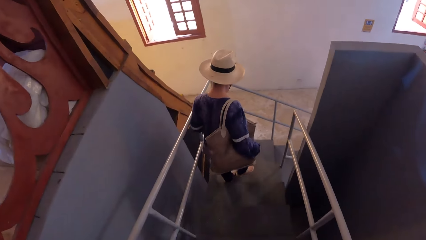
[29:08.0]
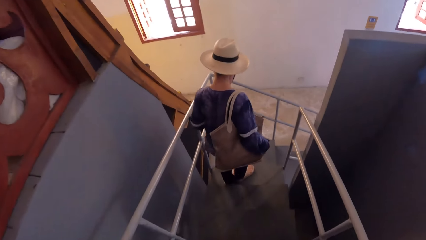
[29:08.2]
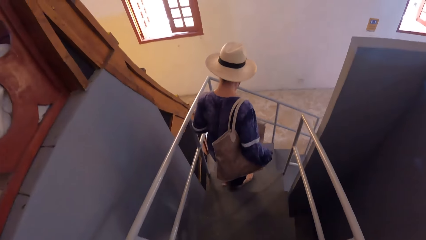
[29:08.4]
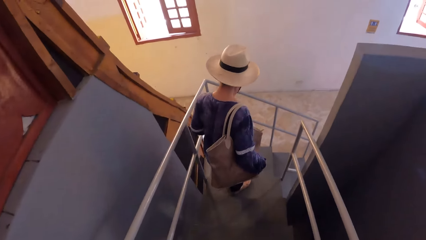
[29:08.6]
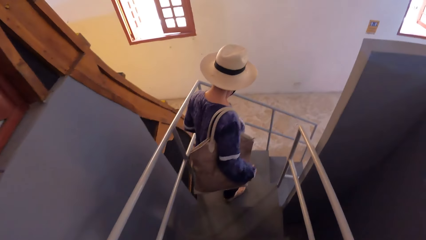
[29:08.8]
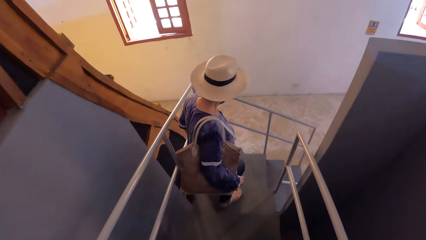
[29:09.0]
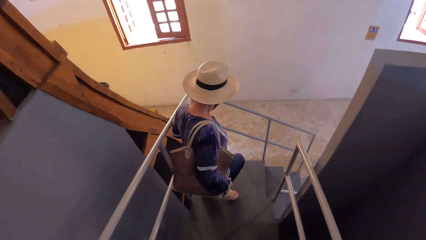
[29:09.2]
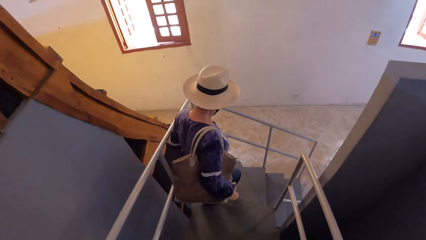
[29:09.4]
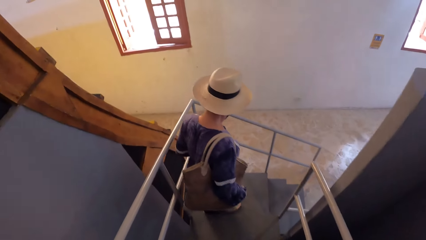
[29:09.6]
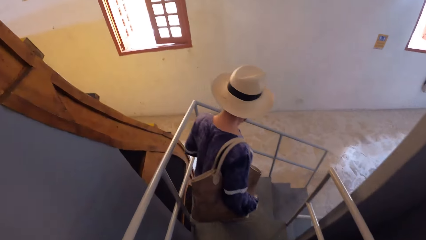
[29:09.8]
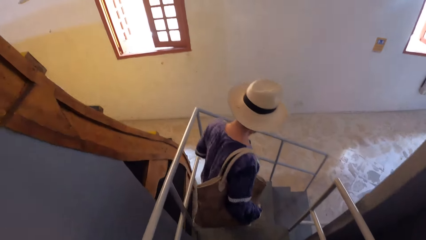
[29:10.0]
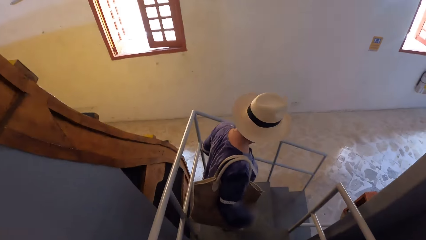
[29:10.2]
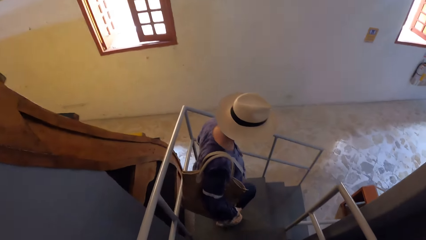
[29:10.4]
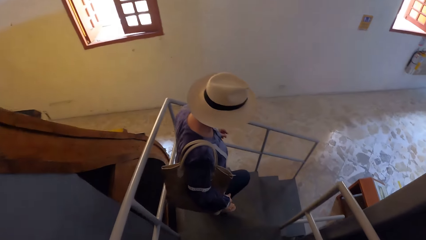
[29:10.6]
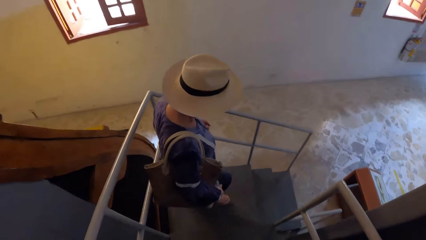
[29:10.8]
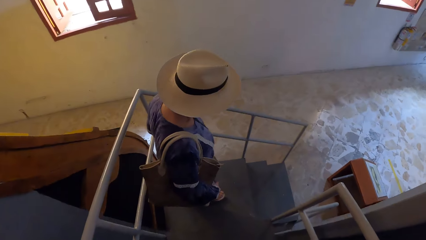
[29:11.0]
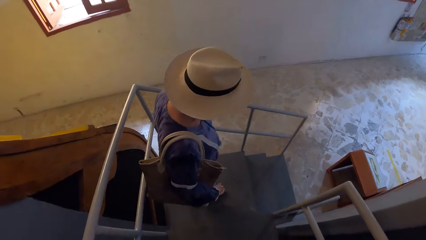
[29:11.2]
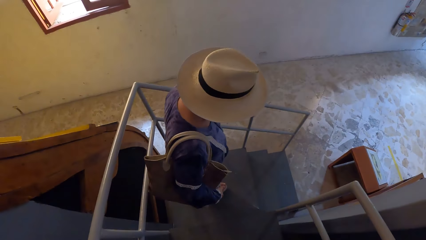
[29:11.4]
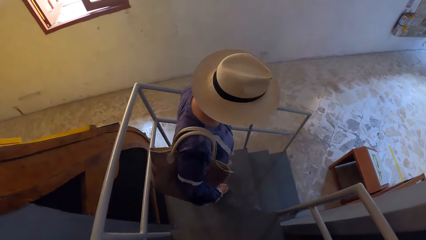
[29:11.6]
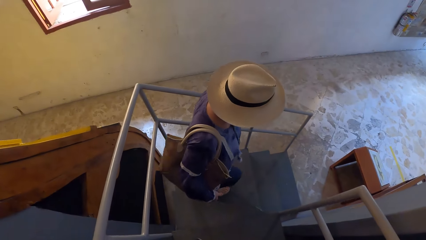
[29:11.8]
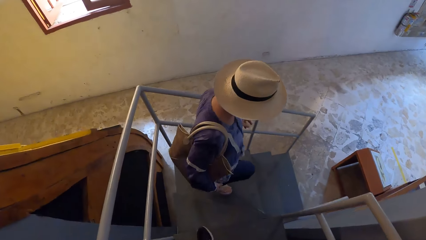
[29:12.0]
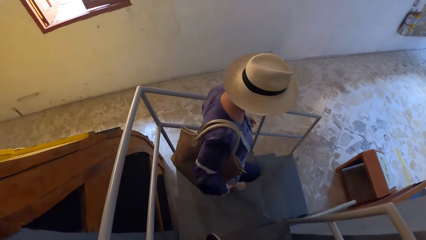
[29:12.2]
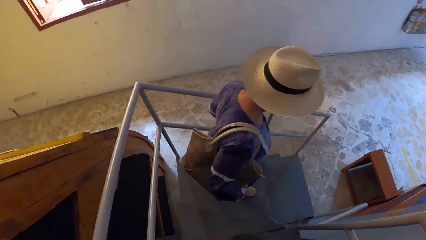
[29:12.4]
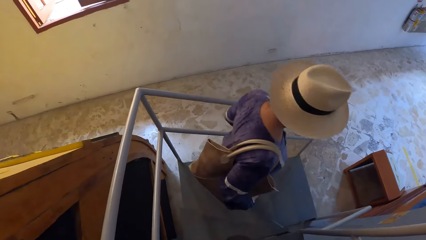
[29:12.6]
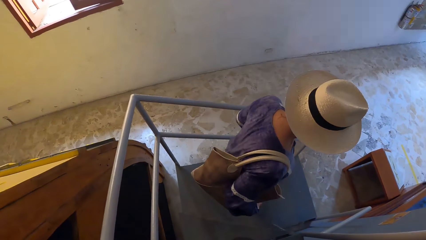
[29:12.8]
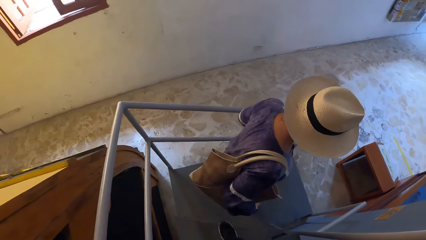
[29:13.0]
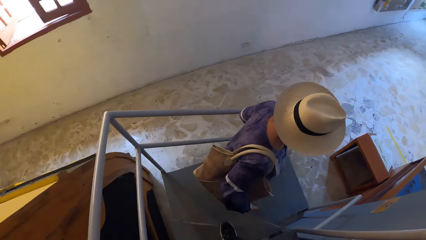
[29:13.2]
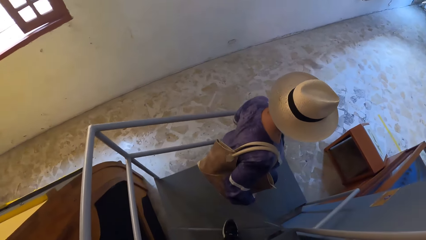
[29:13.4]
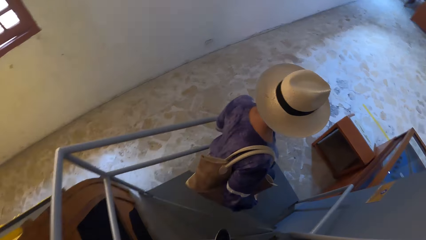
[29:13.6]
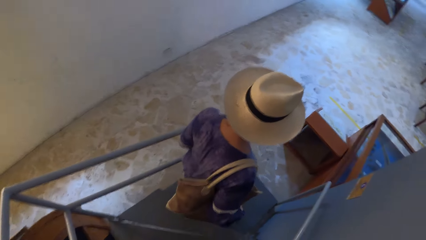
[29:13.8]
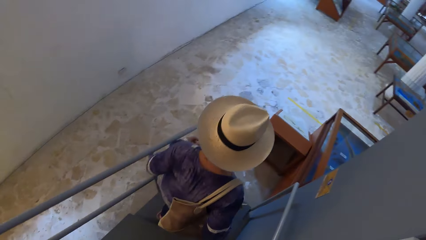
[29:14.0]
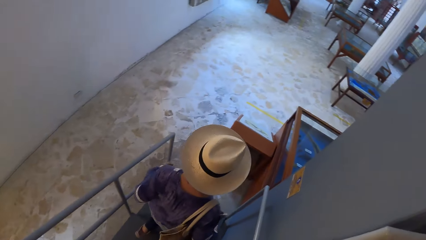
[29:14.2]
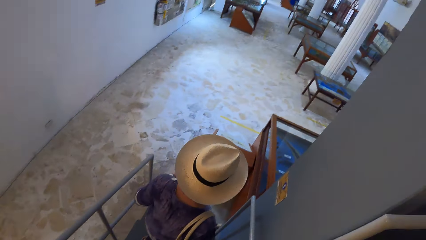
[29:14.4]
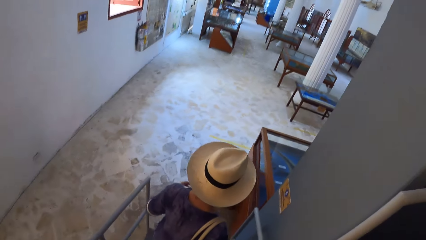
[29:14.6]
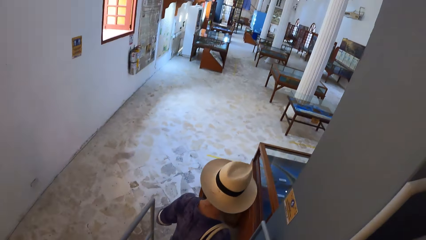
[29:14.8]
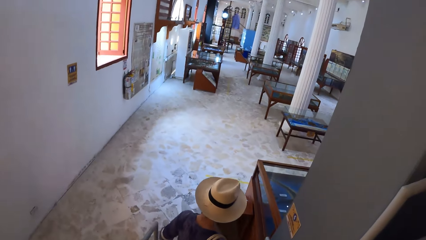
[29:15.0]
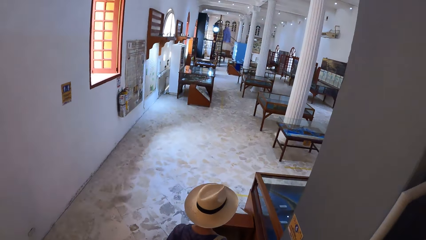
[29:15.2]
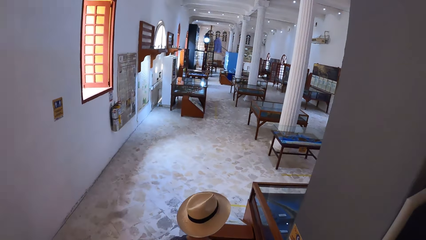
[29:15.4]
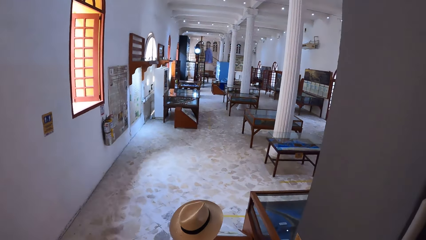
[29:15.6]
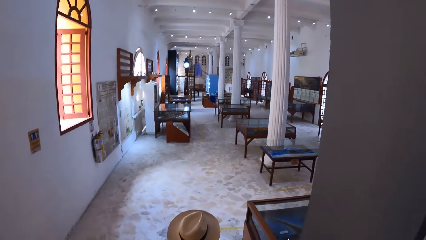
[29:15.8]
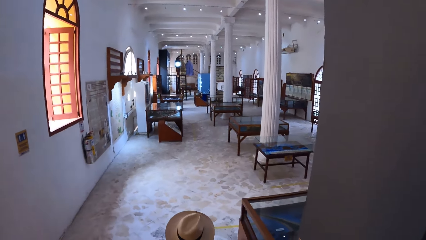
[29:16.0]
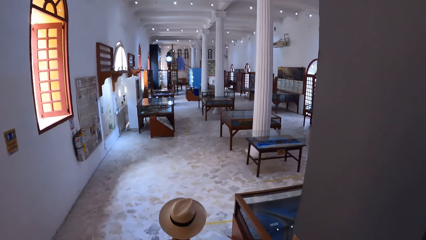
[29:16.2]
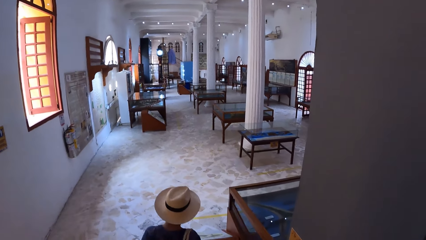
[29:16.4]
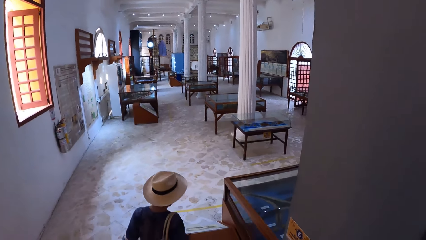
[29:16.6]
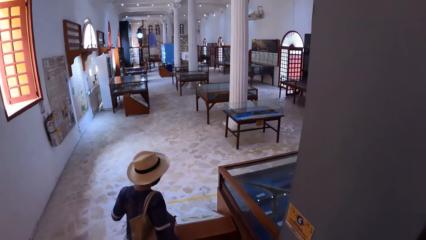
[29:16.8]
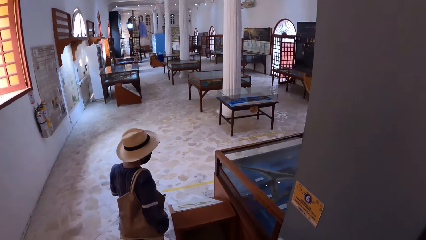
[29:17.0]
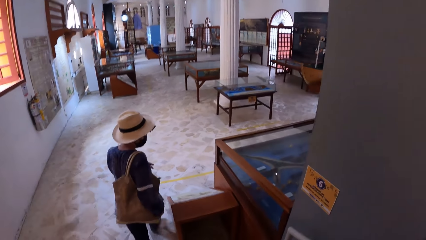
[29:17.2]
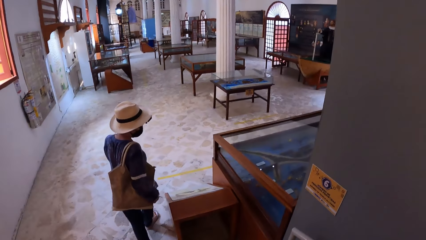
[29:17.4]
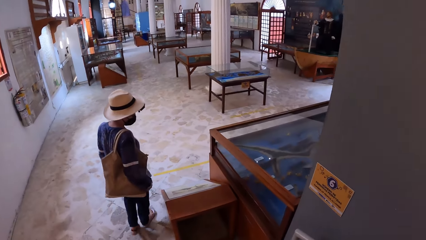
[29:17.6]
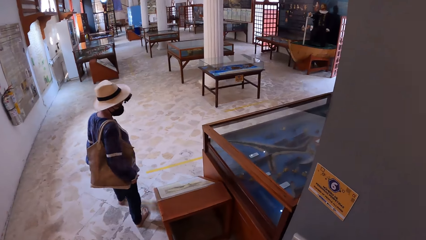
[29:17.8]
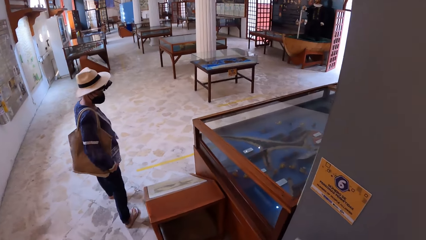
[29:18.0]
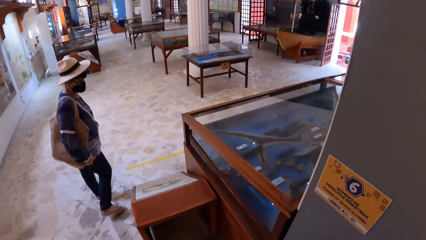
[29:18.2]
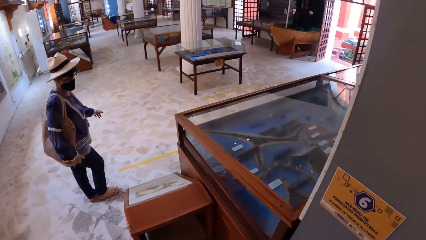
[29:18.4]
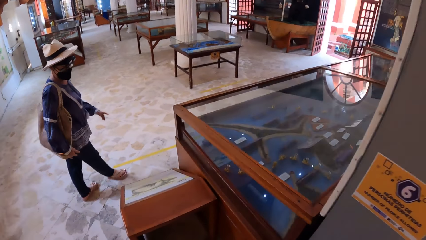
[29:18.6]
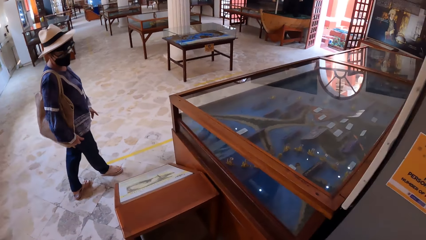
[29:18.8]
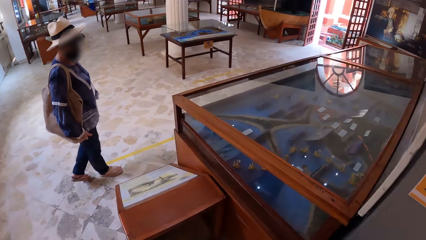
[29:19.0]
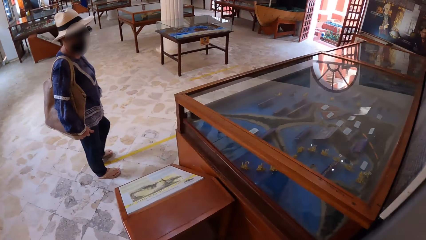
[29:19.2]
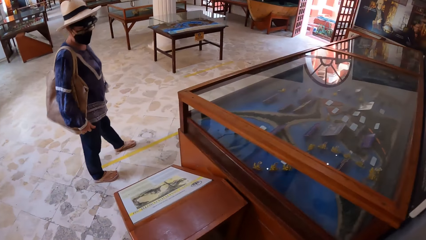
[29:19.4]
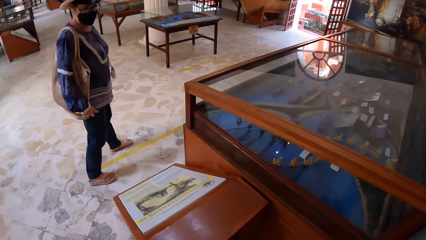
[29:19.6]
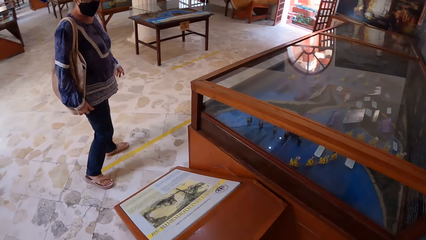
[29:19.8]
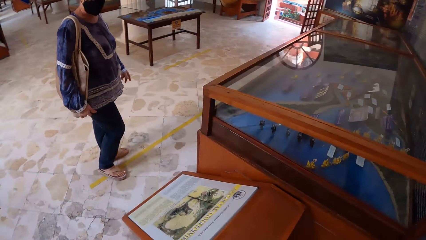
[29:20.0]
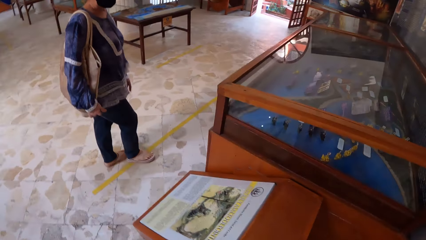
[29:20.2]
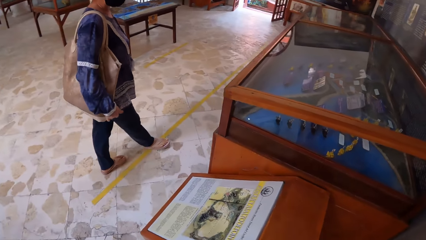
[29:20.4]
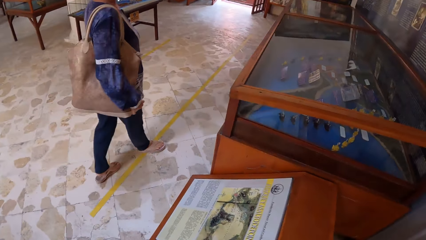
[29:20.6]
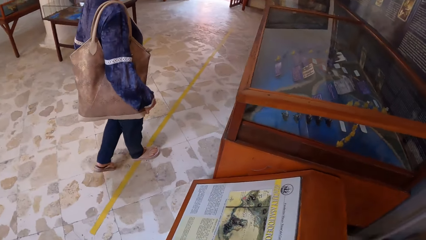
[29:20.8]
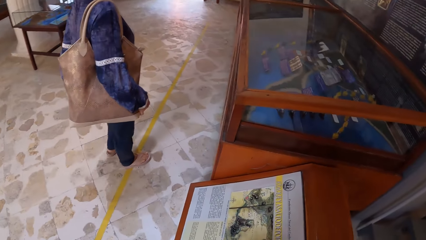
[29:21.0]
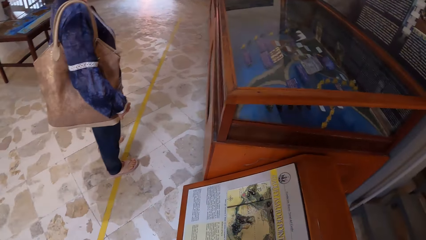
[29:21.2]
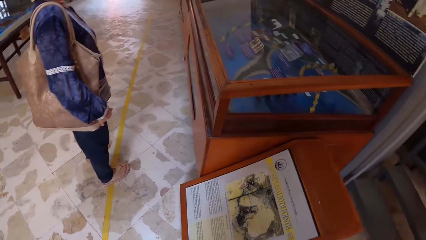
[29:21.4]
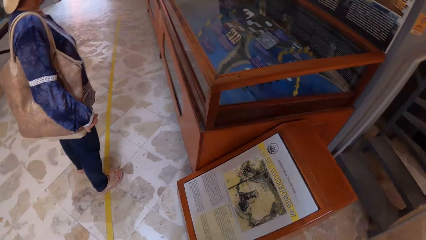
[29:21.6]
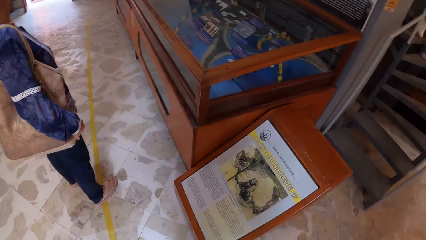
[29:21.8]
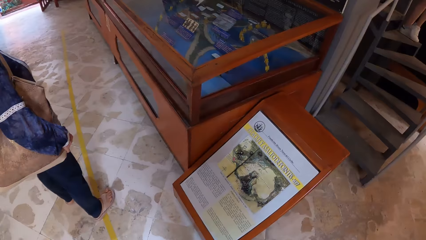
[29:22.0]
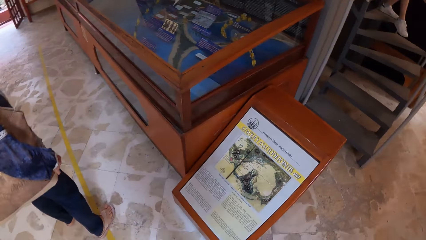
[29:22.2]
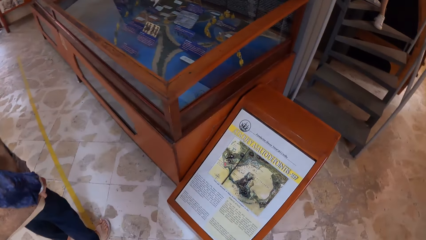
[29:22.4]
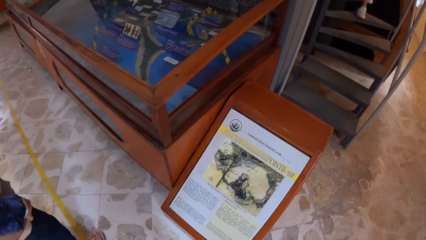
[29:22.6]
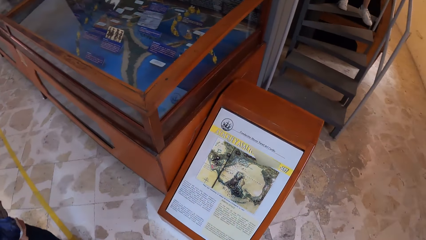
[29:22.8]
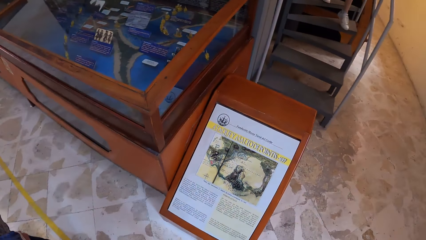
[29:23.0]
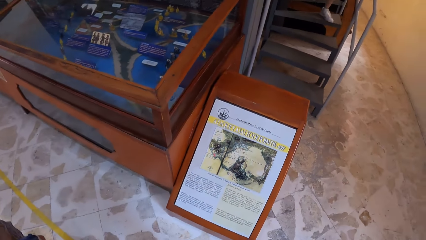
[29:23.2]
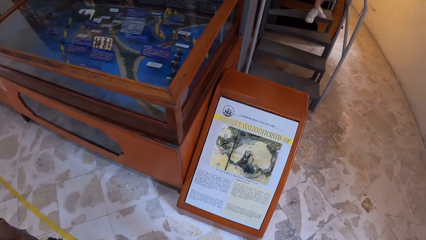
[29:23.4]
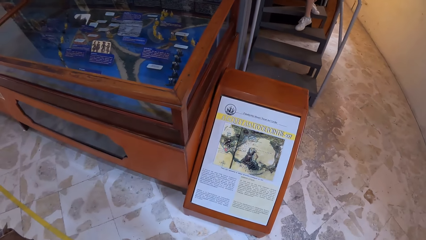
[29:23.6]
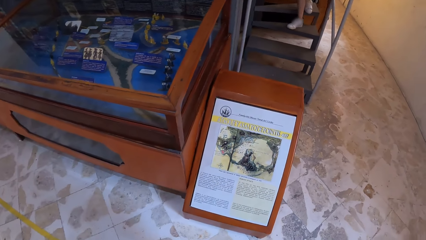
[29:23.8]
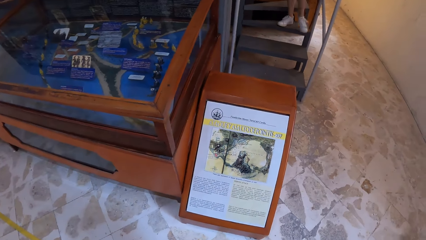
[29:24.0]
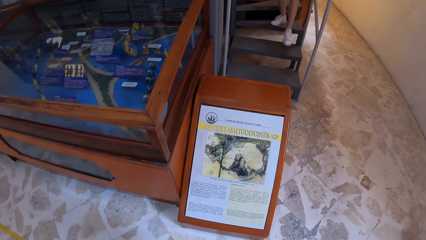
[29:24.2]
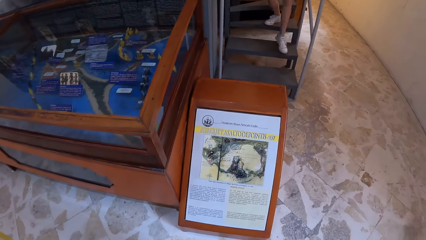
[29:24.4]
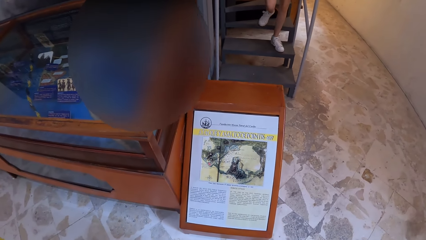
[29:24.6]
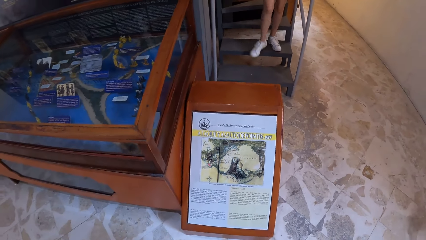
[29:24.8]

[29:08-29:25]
A woman walks to an exhibit in the museum. The camera wearer walks towards the exhibit in the museum. The woman walks down the staircase. The camera wearer looks at the exhibit in the museum.
